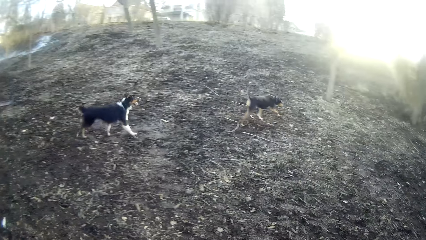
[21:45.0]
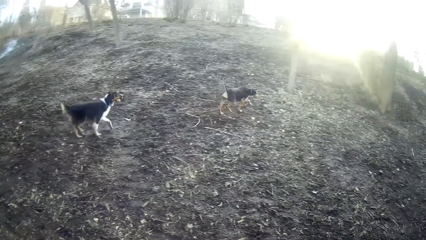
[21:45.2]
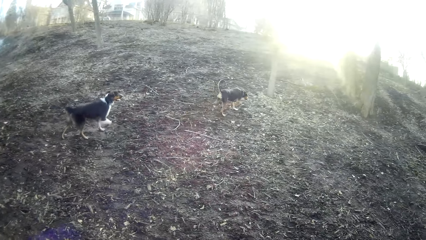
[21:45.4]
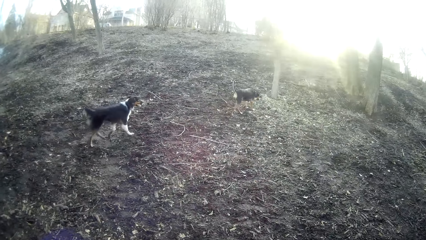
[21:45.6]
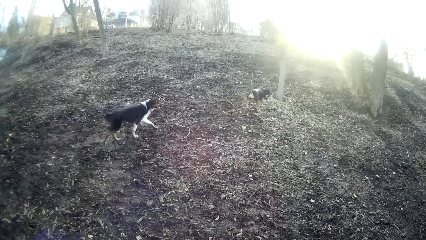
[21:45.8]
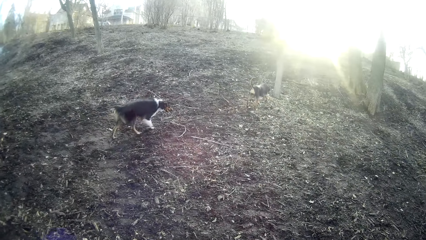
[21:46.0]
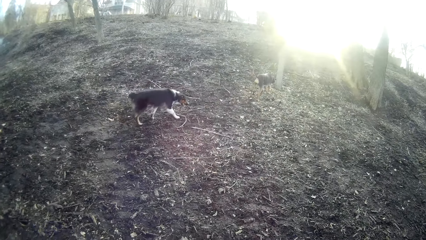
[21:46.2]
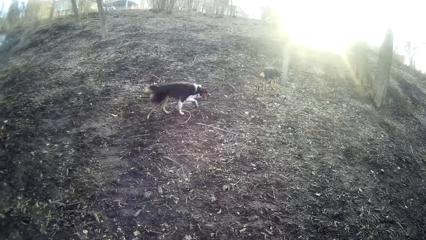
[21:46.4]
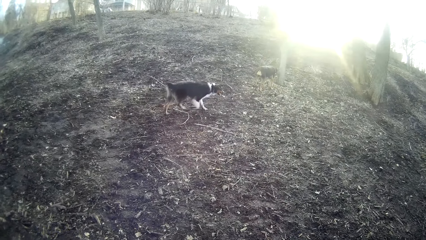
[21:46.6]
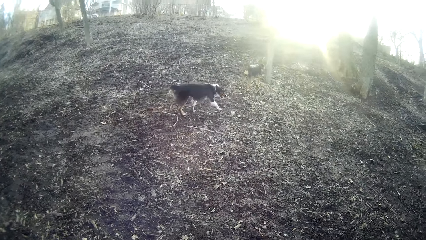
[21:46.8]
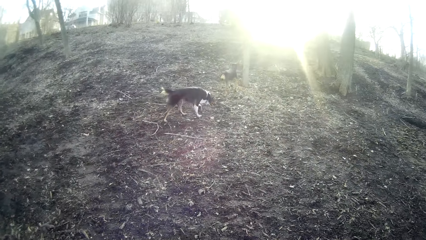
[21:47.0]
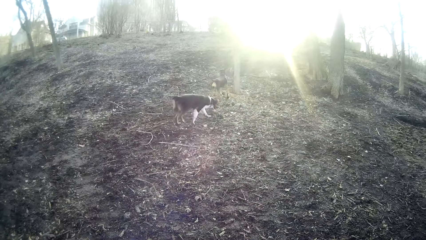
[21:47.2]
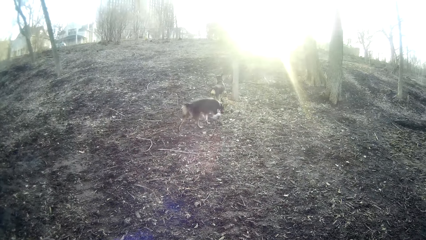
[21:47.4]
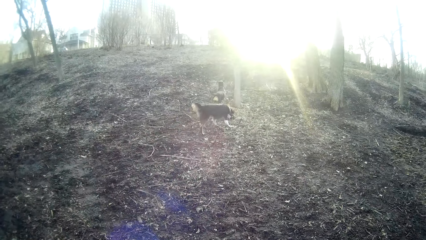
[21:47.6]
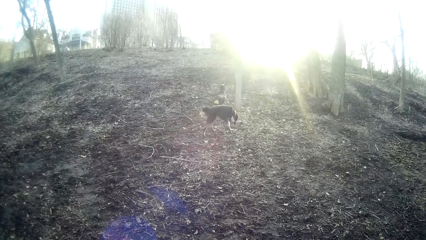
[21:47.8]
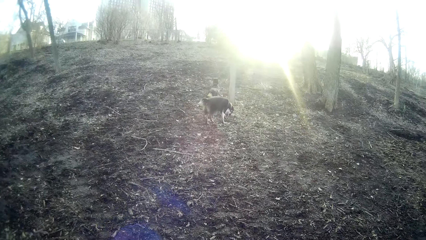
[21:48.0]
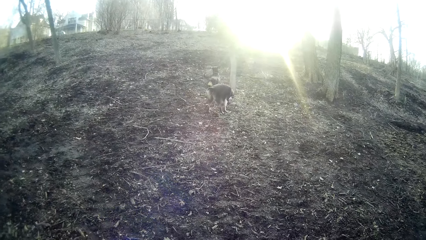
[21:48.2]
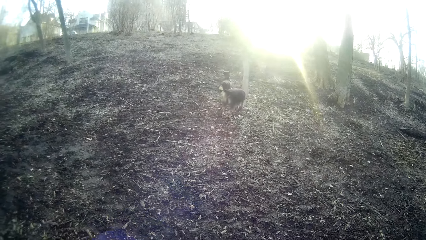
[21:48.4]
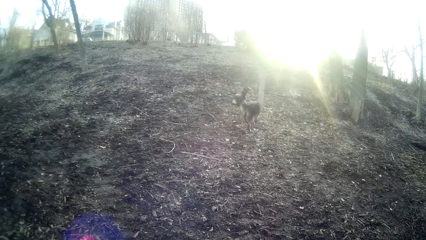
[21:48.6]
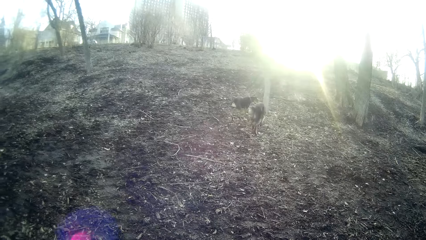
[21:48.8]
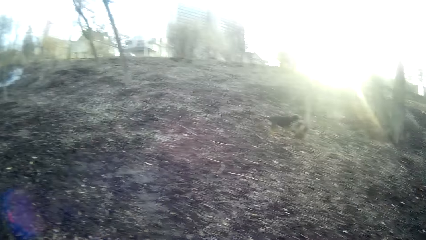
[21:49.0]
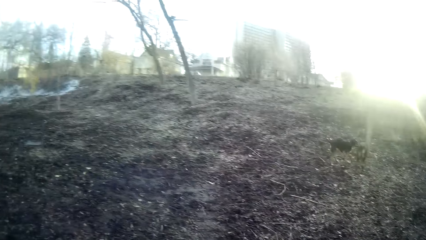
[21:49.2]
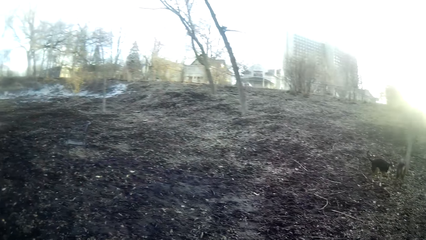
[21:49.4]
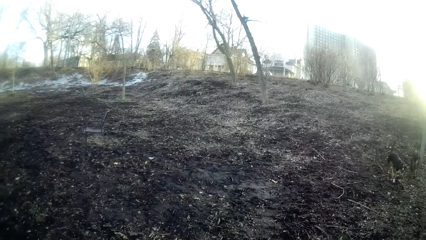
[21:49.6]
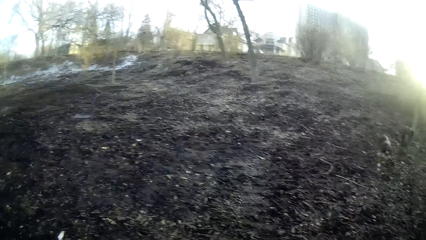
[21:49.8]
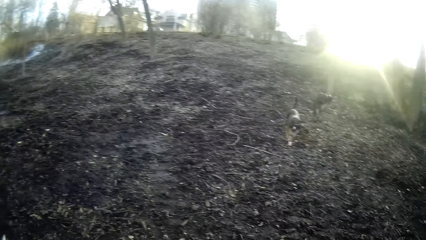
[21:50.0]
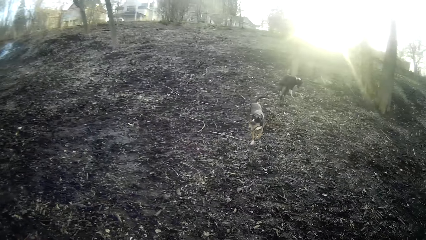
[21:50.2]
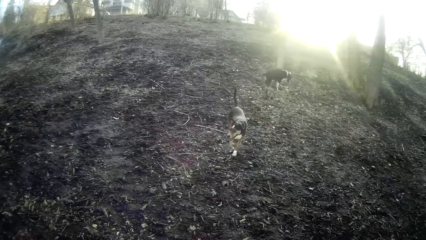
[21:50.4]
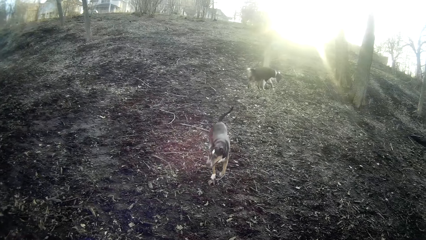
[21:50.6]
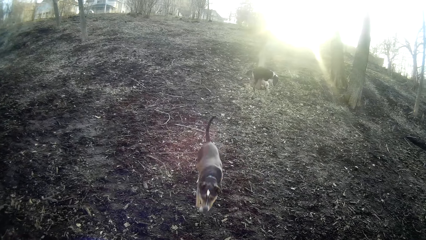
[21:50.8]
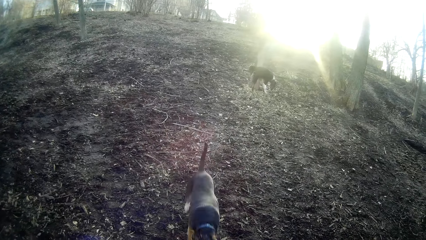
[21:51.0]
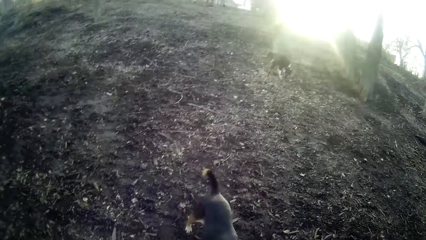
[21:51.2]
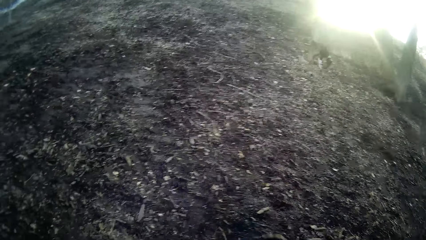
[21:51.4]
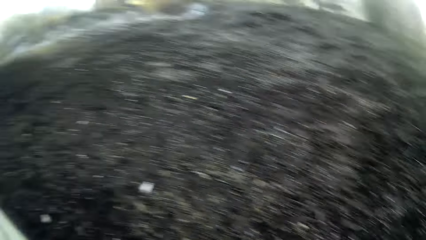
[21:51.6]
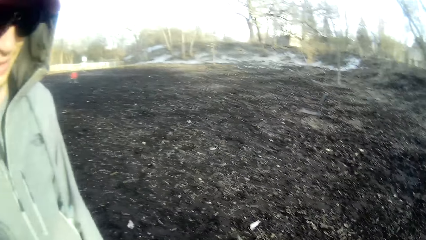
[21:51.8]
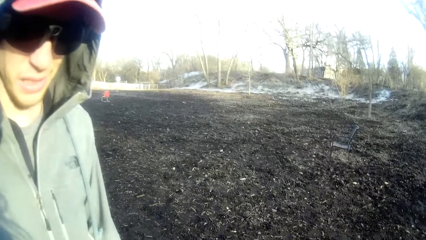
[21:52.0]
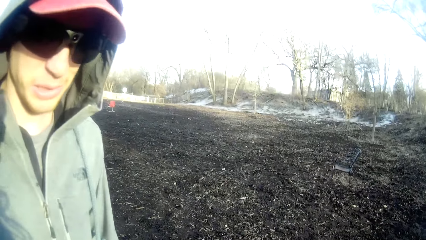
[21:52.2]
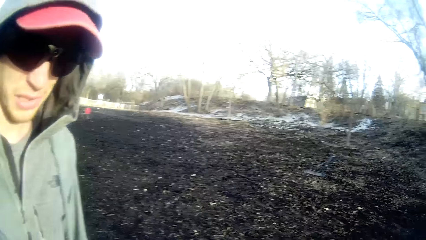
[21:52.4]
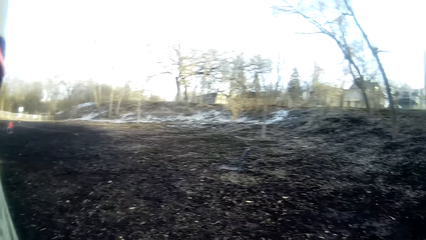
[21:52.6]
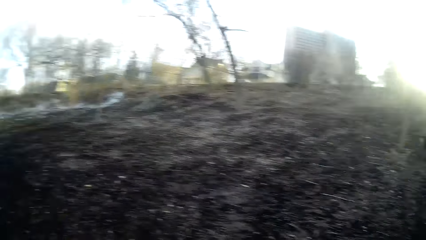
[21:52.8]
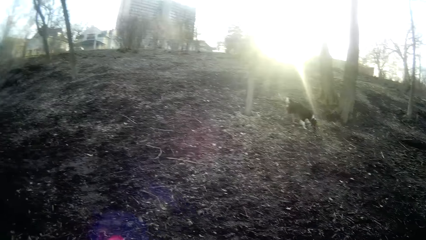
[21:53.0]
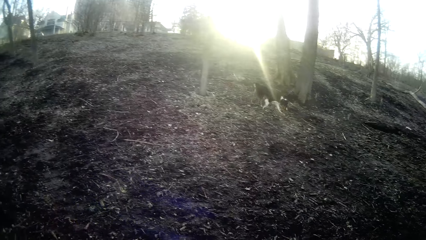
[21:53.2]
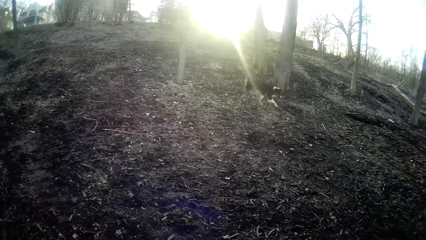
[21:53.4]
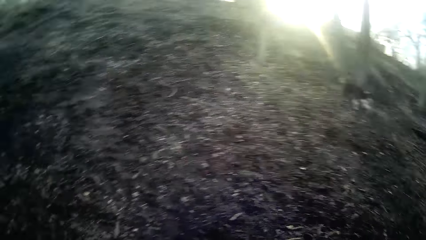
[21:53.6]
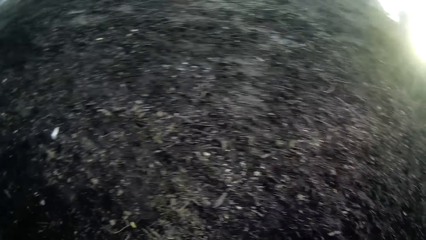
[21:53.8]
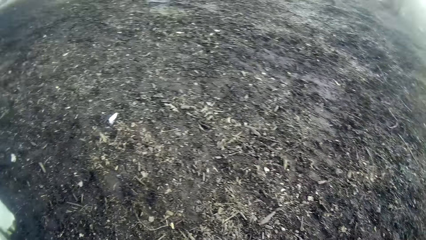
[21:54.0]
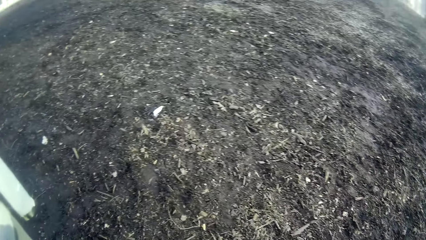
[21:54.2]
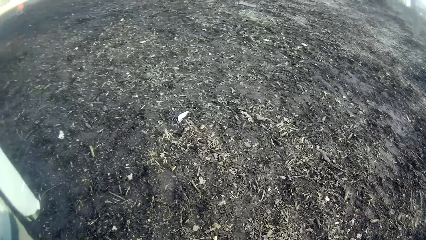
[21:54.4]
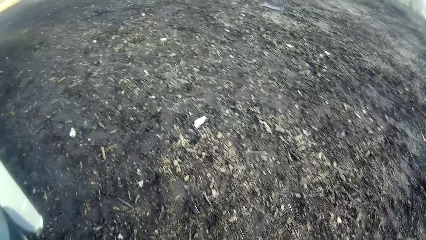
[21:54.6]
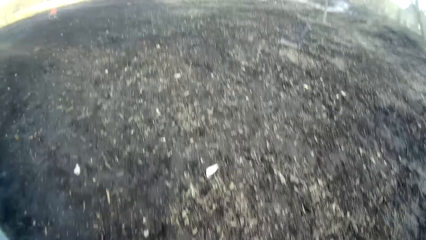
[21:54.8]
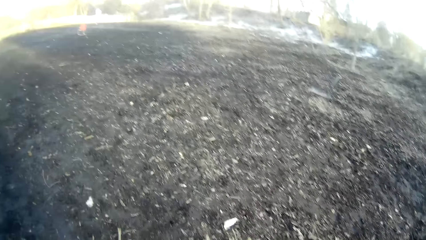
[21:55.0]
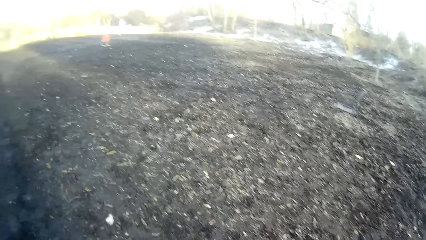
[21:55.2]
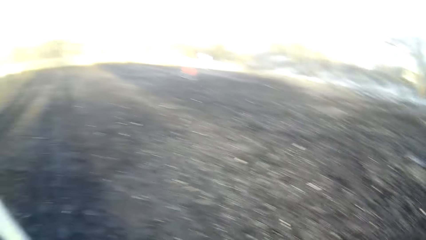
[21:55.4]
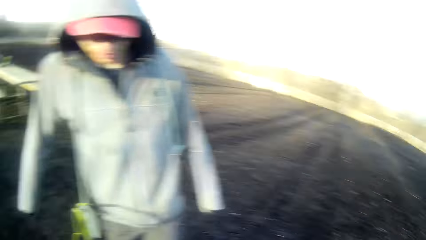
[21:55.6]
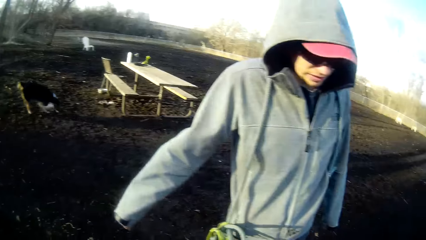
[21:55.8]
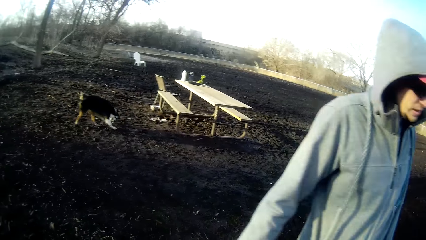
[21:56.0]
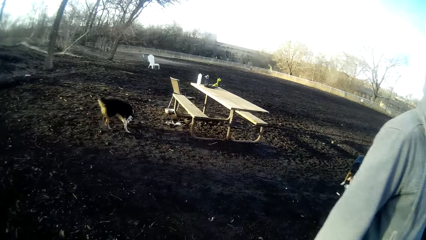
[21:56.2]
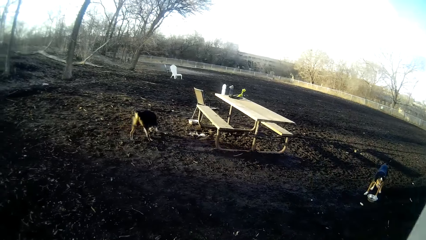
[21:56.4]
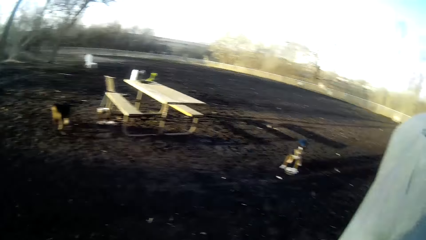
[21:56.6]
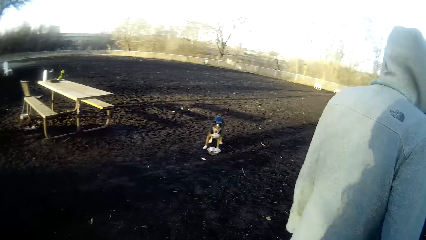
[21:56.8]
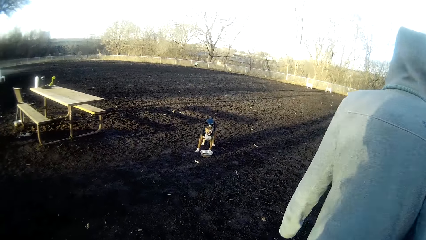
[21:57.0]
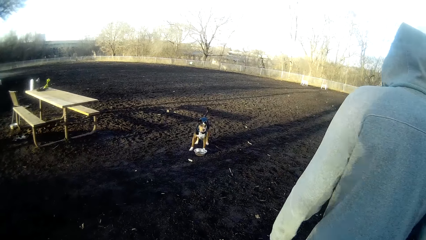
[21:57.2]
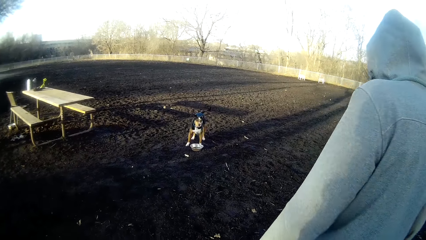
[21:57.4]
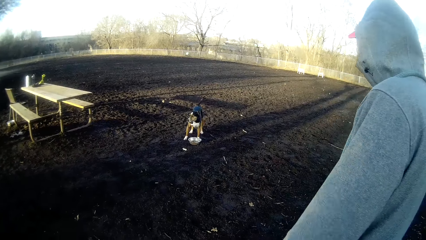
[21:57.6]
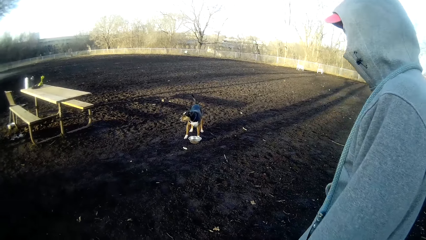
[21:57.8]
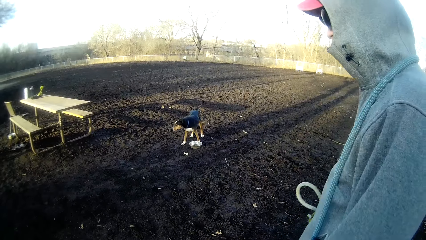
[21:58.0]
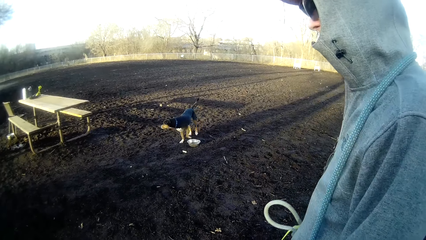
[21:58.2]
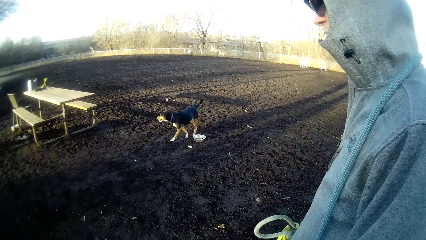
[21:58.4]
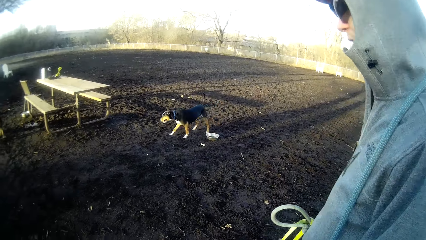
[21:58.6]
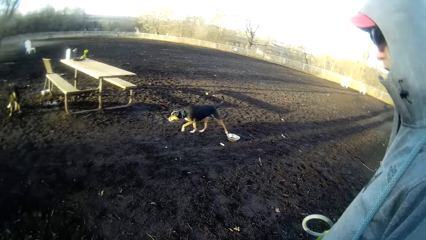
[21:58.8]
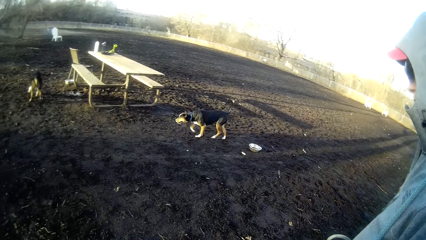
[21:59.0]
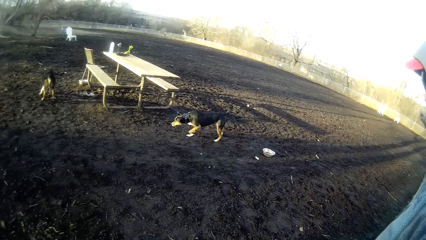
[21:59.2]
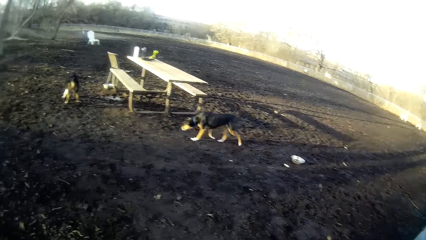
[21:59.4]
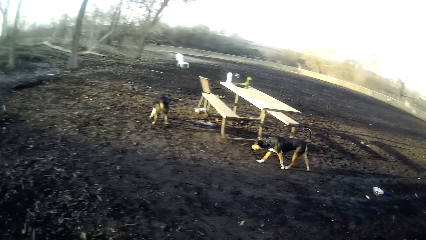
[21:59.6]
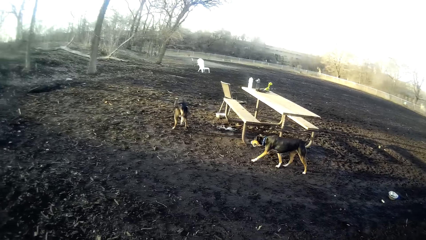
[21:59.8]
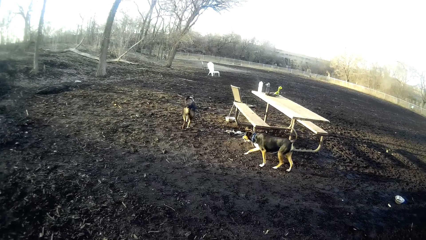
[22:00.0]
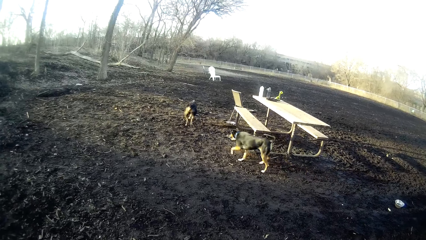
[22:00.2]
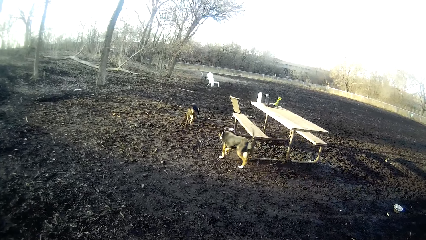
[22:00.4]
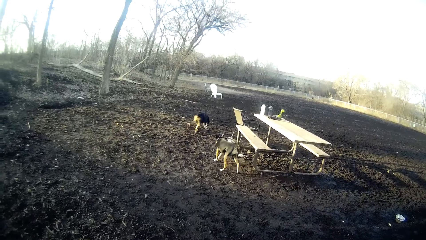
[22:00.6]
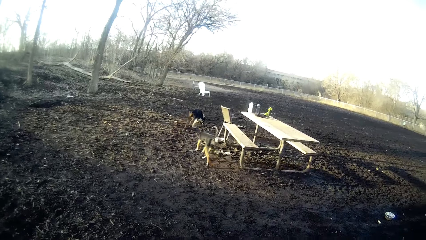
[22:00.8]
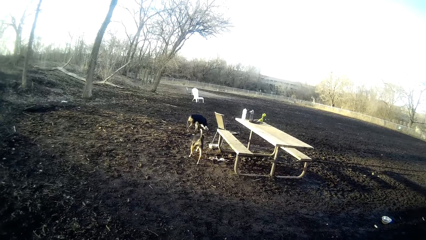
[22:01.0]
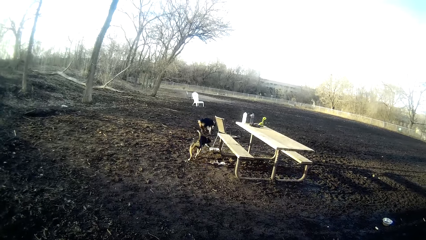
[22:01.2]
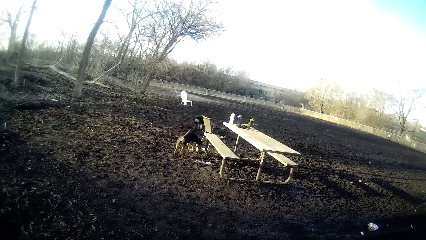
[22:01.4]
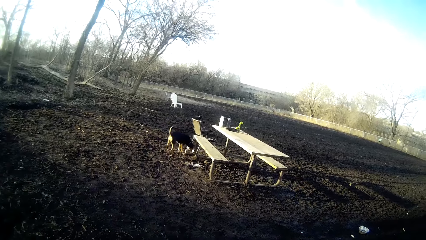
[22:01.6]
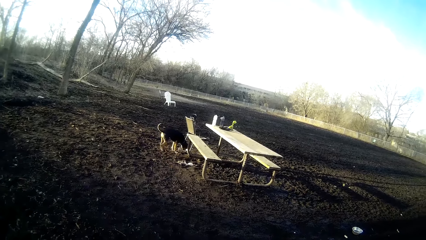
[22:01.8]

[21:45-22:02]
The camera wearer stares around. The man talks to the camera wearer. The camera wearer turns around and stares at the dogs.
